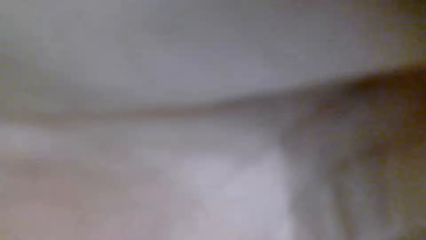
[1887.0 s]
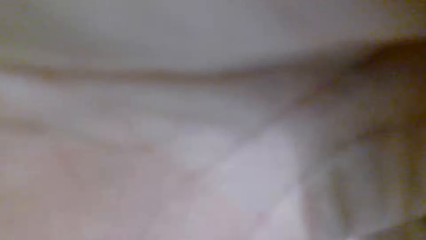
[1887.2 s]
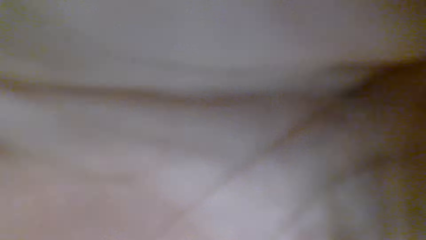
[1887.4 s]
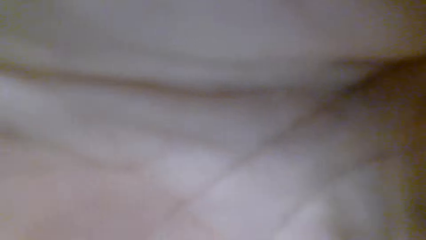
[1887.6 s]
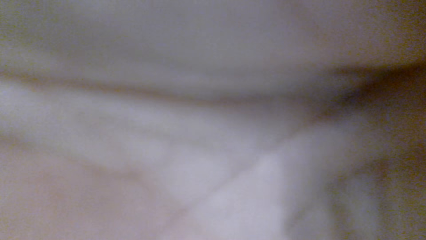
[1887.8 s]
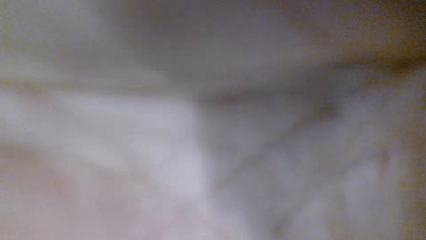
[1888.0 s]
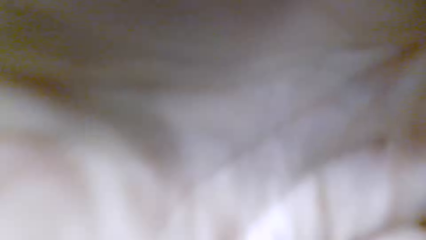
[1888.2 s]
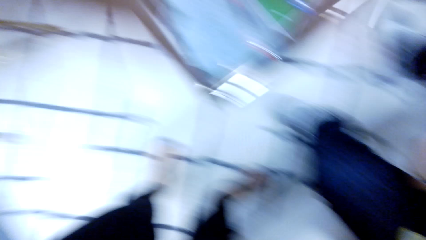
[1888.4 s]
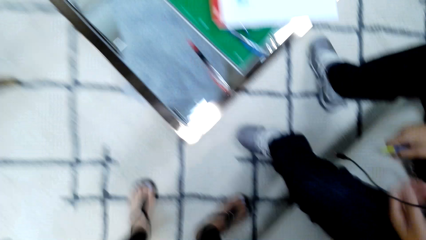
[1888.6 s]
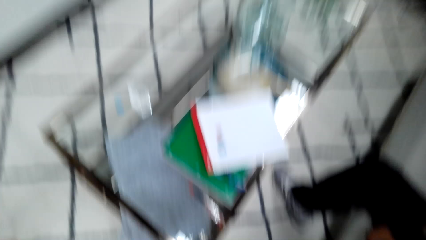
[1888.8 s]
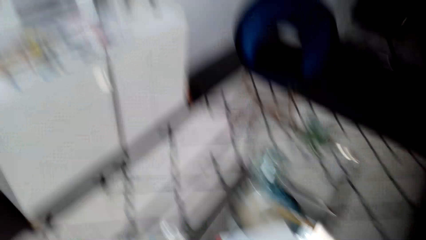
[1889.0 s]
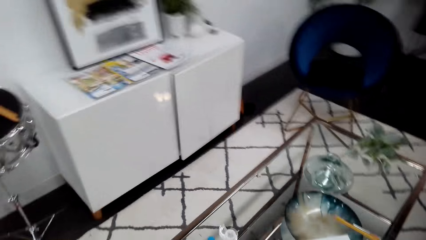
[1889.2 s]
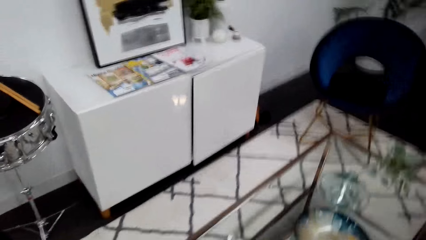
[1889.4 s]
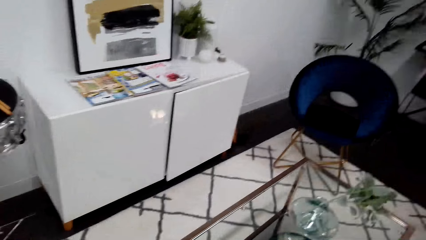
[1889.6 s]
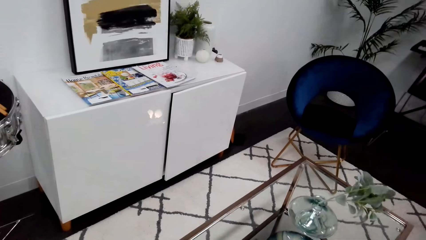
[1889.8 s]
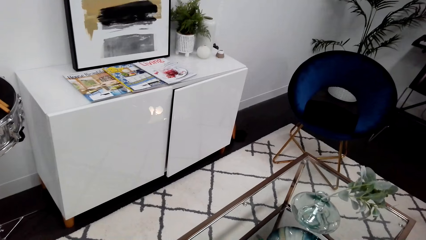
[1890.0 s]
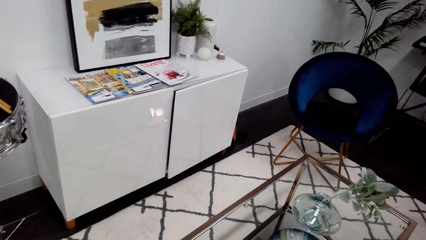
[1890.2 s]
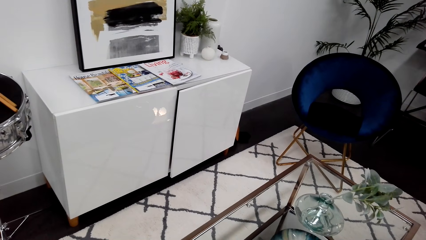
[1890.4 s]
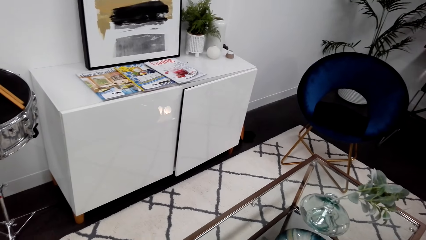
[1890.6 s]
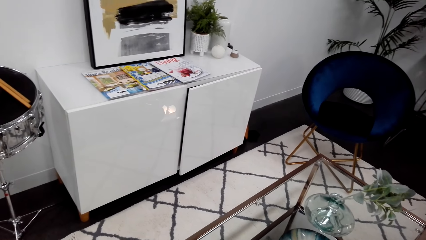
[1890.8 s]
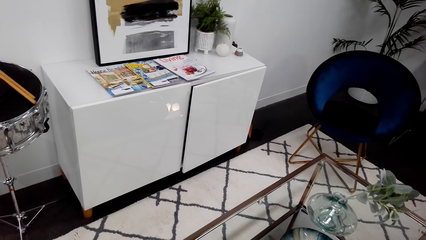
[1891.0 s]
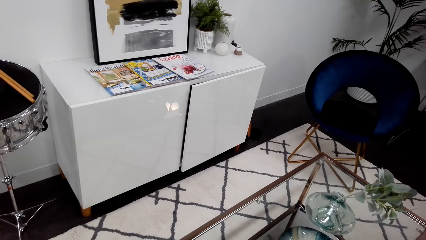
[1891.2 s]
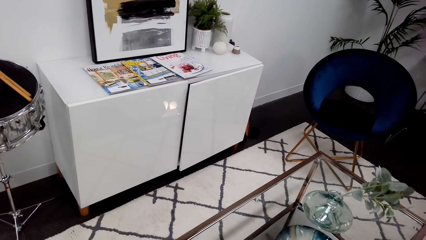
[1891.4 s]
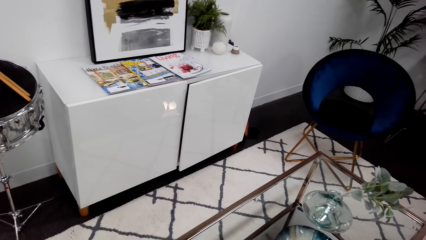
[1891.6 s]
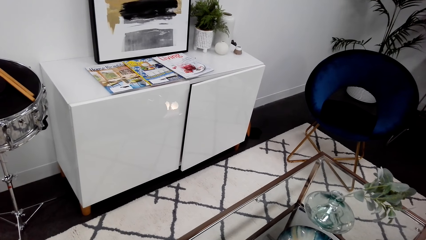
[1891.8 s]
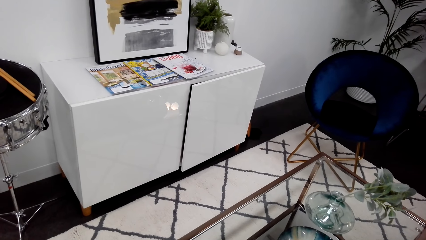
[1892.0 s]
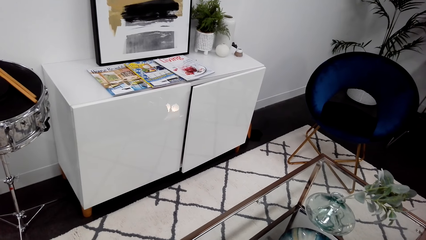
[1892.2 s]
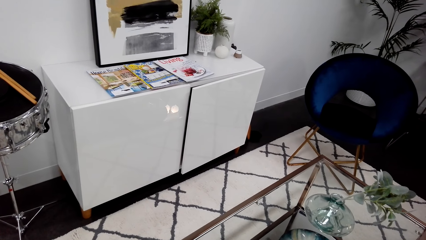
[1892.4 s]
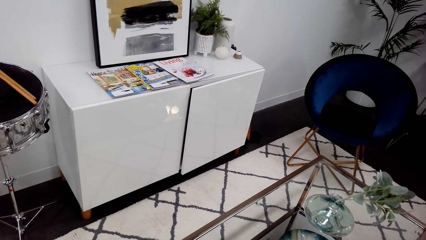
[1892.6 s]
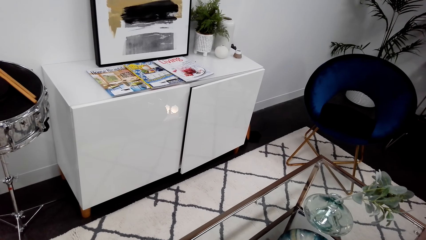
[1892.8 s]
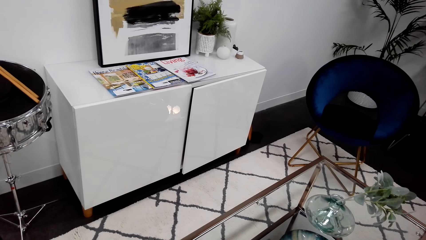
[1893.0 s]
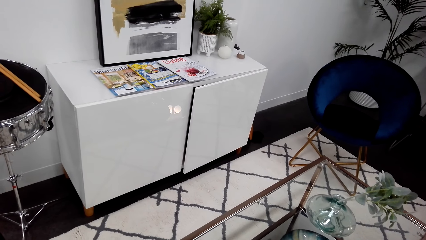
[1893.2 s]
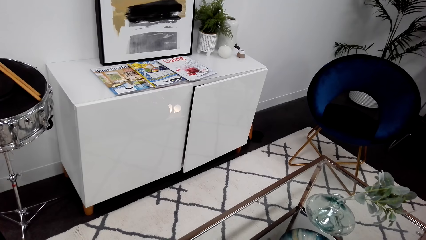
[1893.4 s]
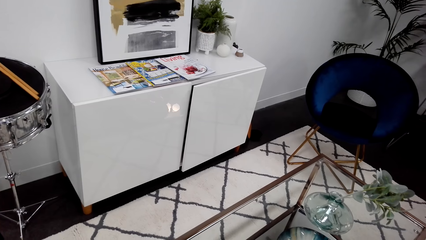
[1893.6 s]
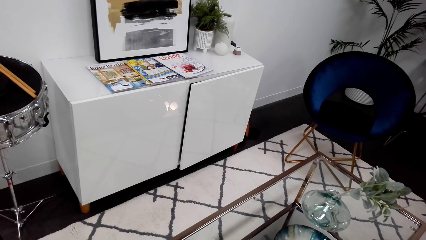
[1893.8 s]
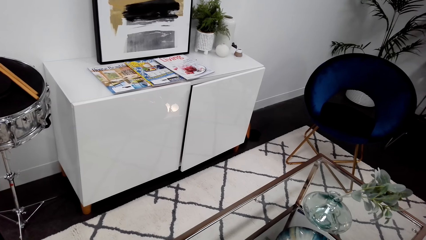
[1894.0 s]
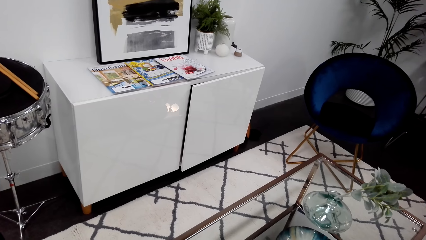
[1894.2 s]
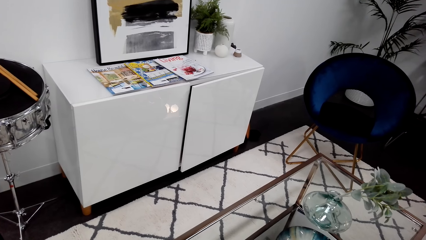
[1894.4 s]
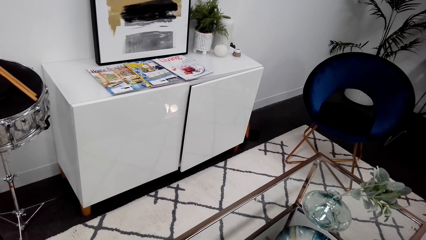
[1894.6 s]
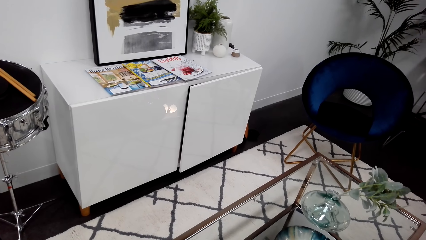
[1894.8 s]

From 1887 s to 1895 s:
The camera wearer stares at the table.
